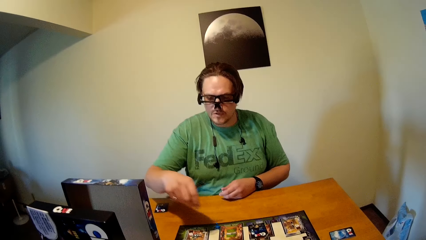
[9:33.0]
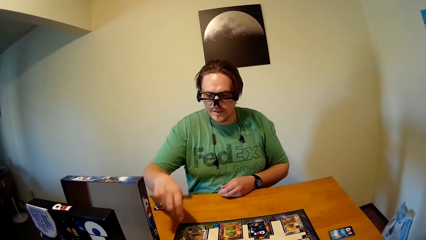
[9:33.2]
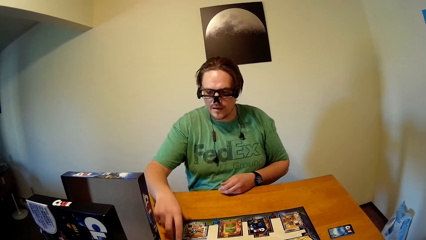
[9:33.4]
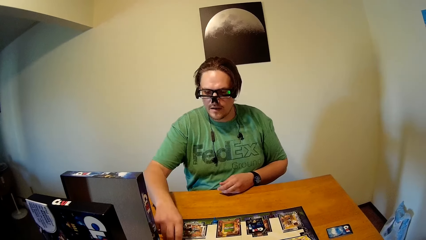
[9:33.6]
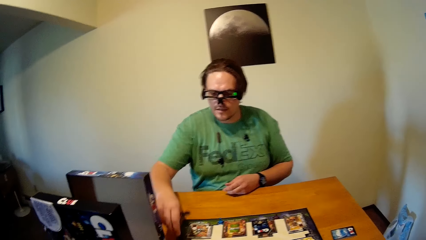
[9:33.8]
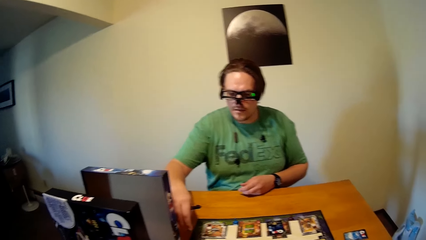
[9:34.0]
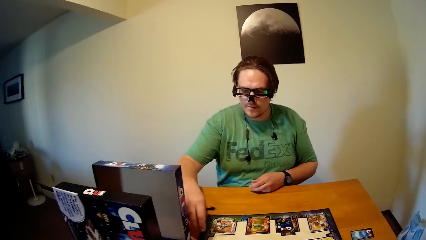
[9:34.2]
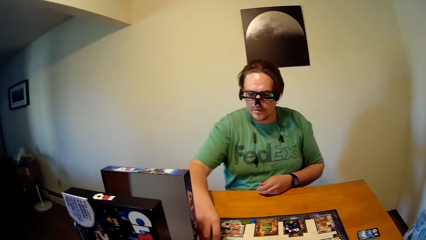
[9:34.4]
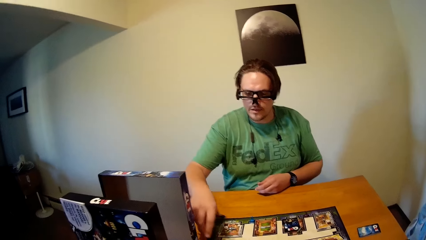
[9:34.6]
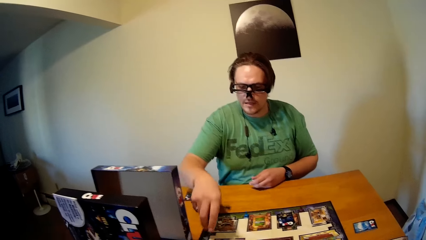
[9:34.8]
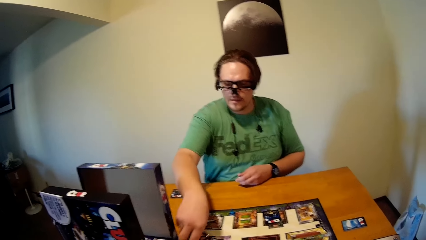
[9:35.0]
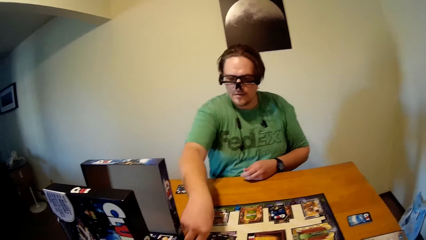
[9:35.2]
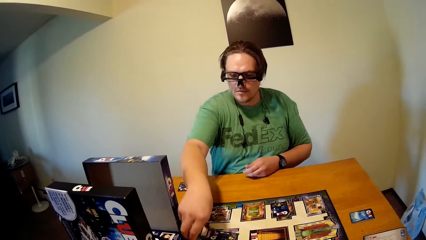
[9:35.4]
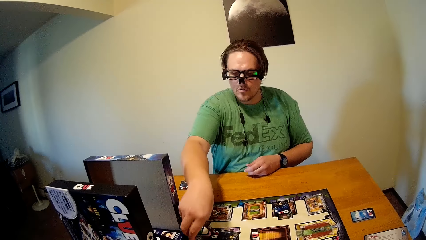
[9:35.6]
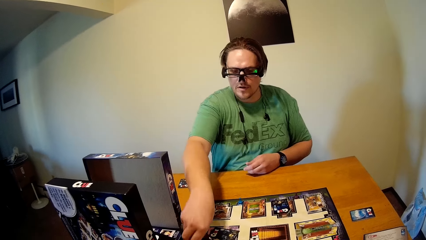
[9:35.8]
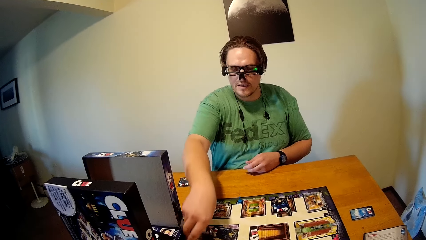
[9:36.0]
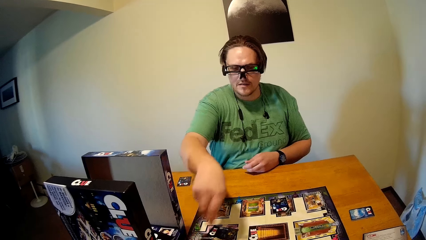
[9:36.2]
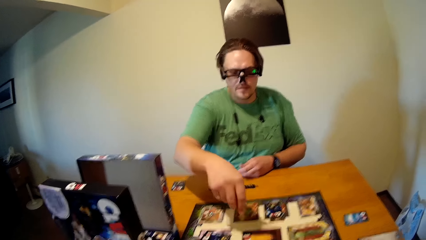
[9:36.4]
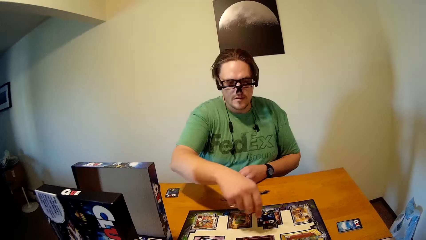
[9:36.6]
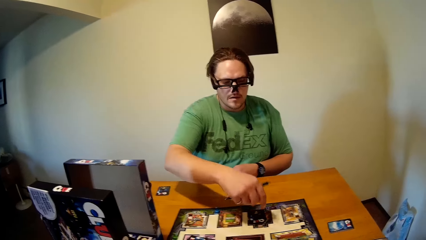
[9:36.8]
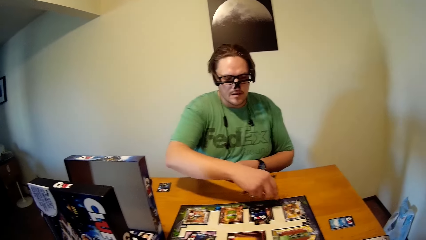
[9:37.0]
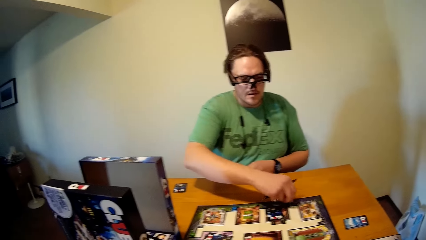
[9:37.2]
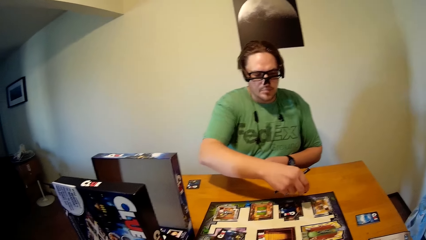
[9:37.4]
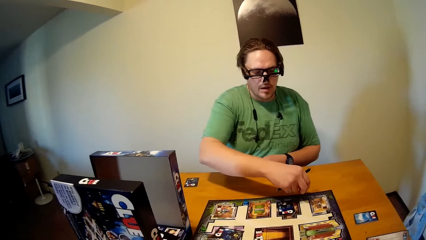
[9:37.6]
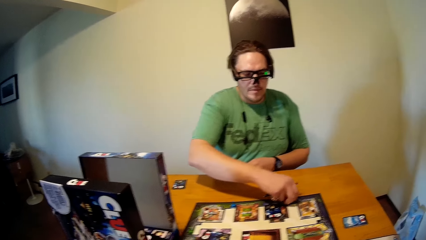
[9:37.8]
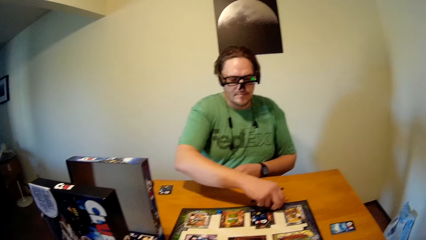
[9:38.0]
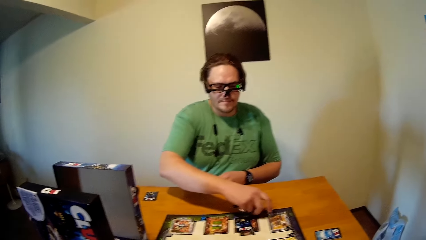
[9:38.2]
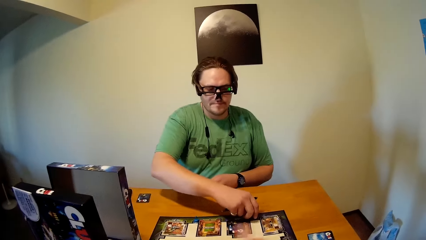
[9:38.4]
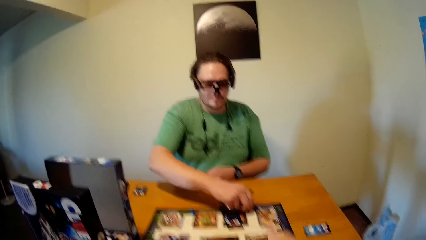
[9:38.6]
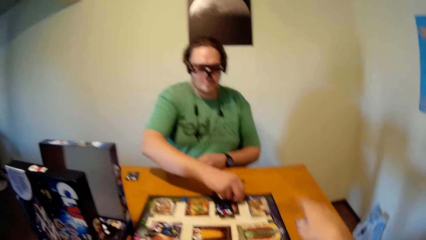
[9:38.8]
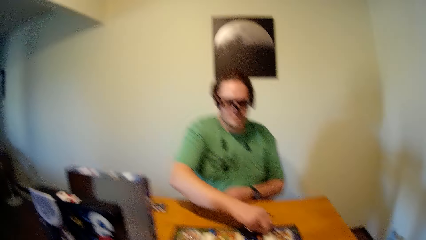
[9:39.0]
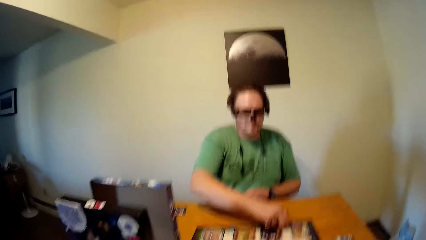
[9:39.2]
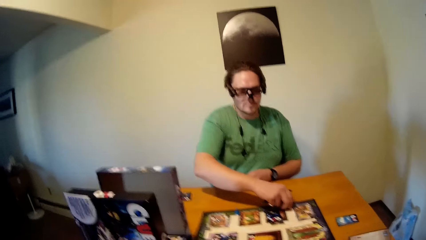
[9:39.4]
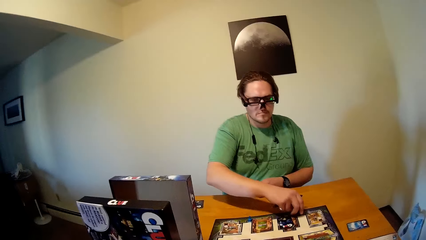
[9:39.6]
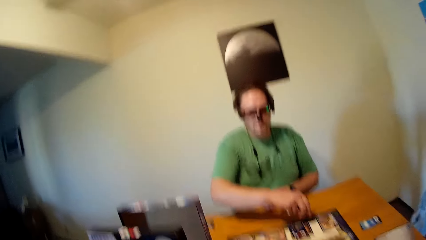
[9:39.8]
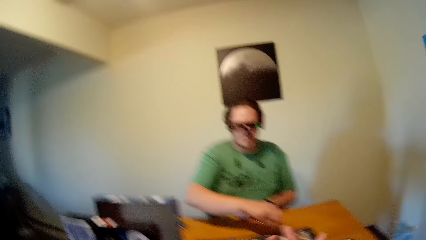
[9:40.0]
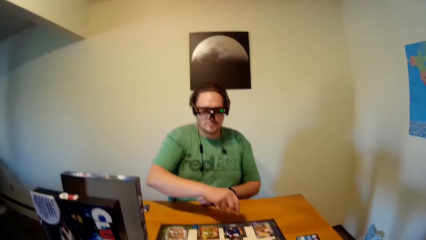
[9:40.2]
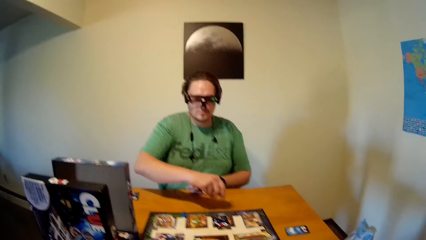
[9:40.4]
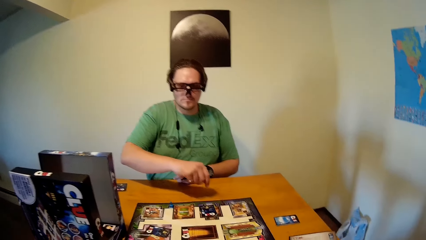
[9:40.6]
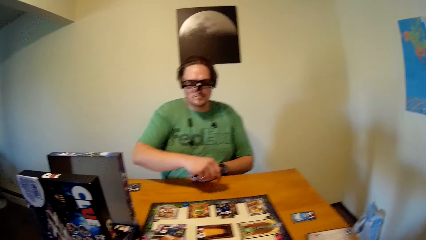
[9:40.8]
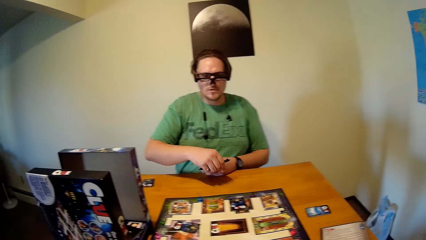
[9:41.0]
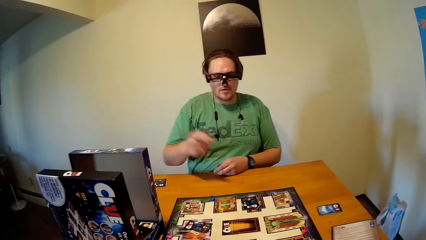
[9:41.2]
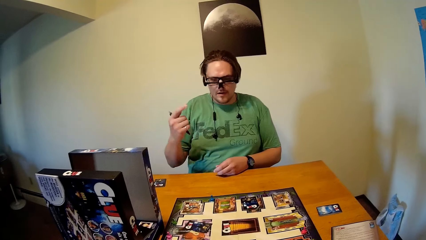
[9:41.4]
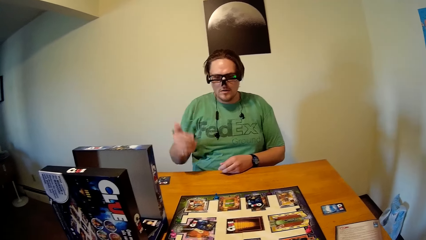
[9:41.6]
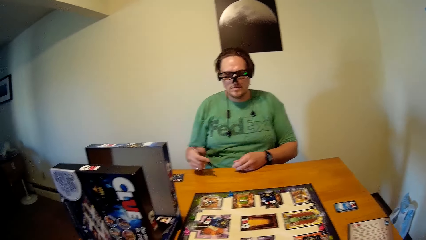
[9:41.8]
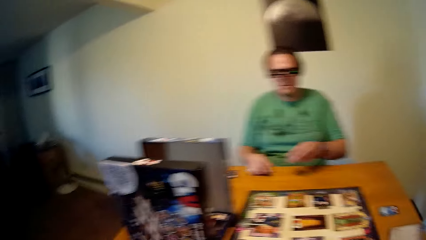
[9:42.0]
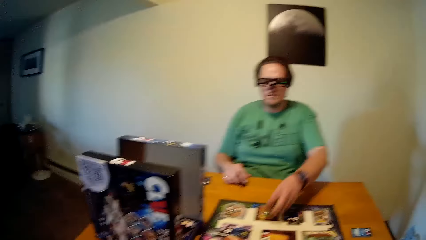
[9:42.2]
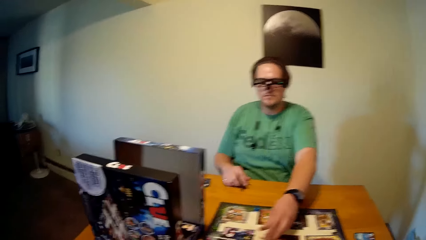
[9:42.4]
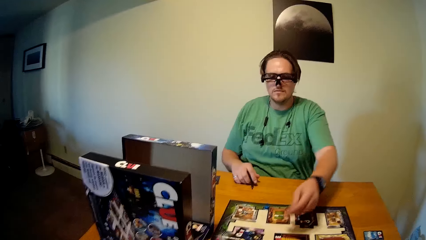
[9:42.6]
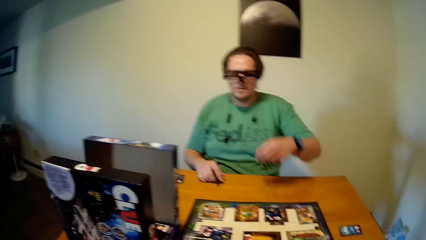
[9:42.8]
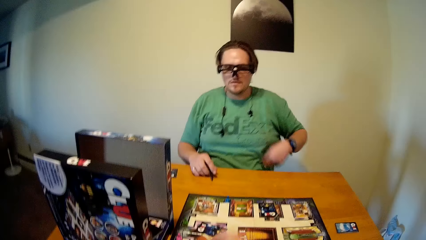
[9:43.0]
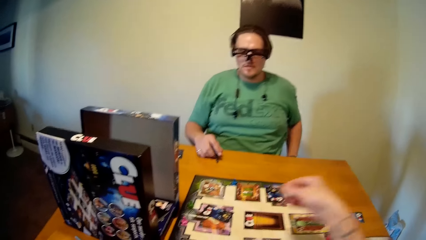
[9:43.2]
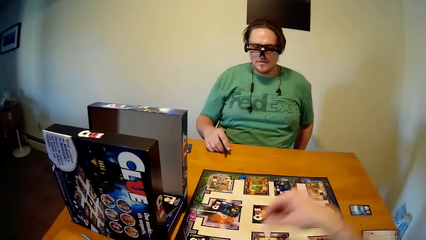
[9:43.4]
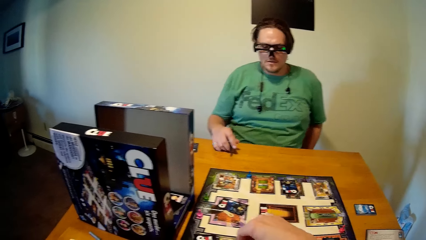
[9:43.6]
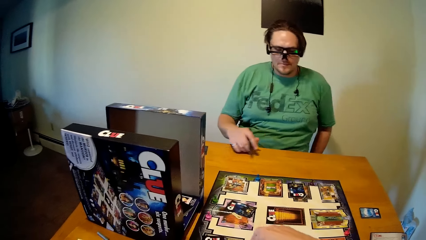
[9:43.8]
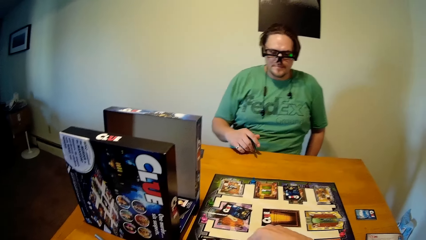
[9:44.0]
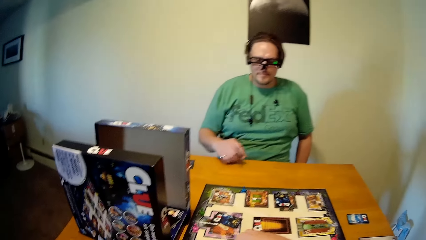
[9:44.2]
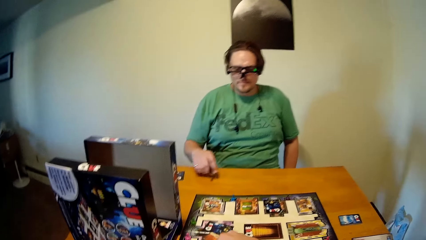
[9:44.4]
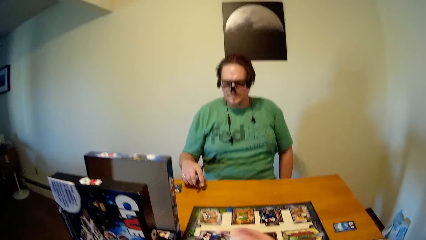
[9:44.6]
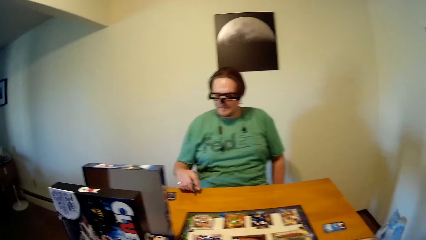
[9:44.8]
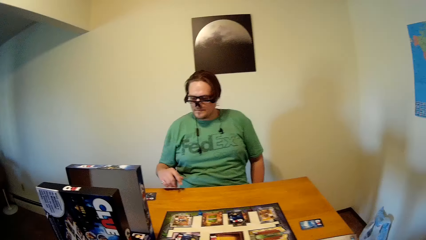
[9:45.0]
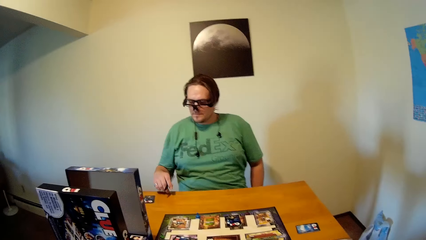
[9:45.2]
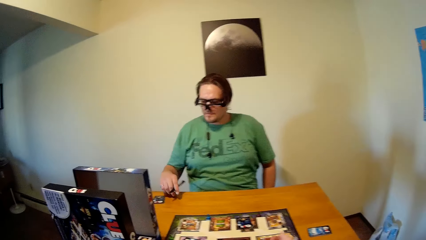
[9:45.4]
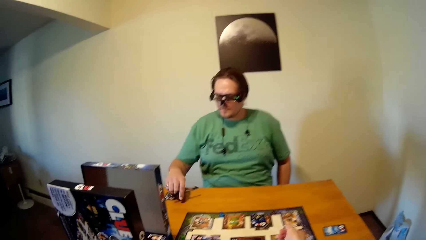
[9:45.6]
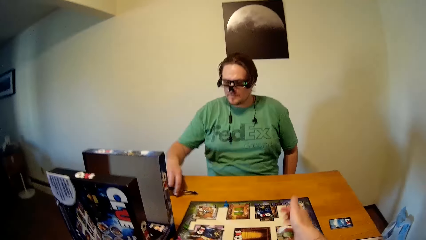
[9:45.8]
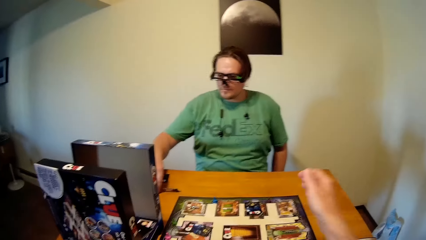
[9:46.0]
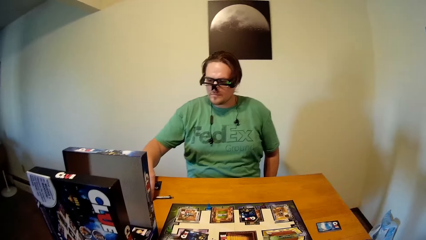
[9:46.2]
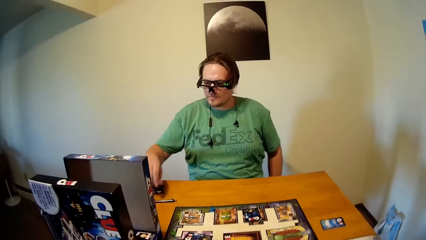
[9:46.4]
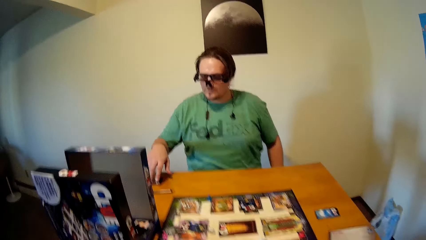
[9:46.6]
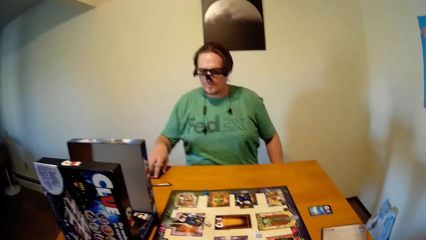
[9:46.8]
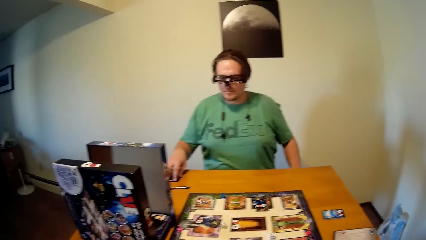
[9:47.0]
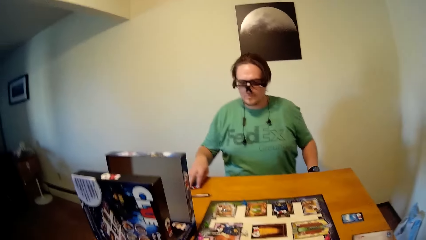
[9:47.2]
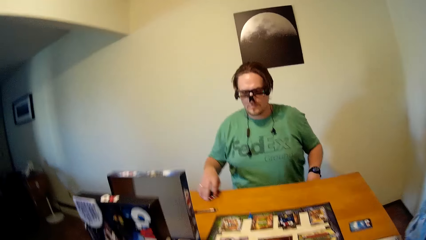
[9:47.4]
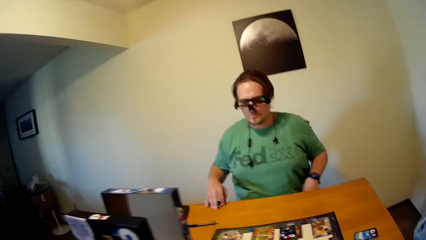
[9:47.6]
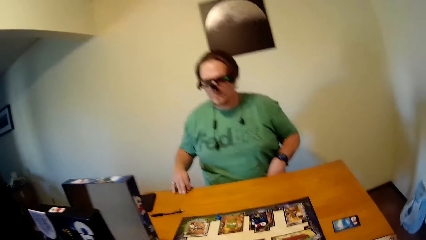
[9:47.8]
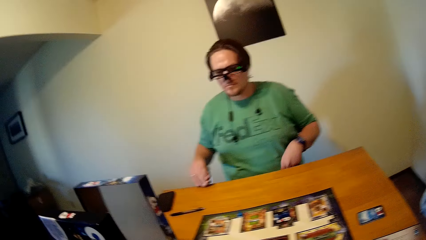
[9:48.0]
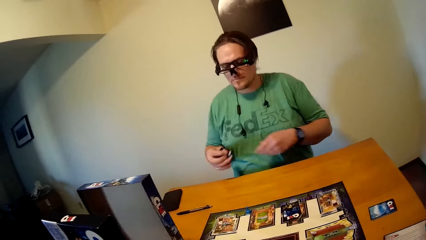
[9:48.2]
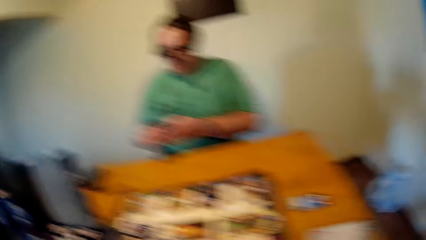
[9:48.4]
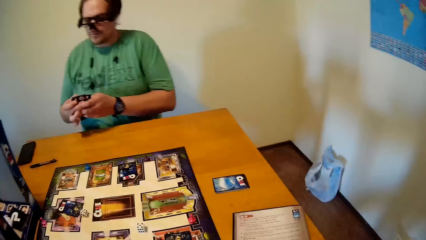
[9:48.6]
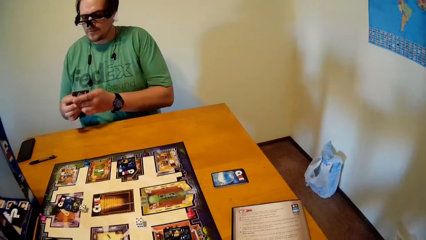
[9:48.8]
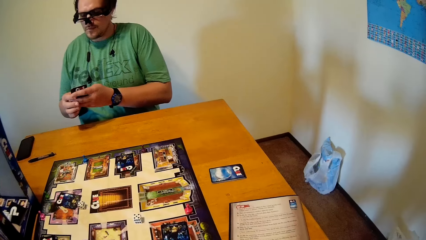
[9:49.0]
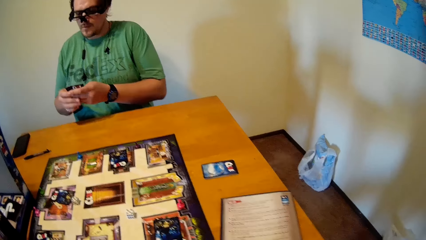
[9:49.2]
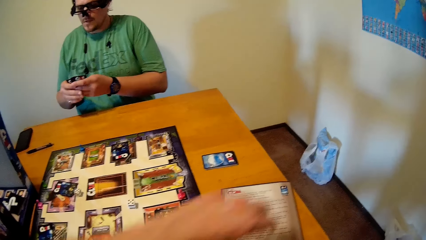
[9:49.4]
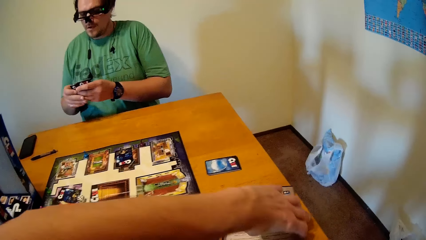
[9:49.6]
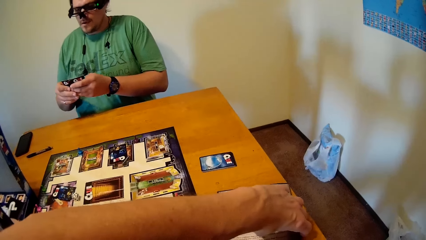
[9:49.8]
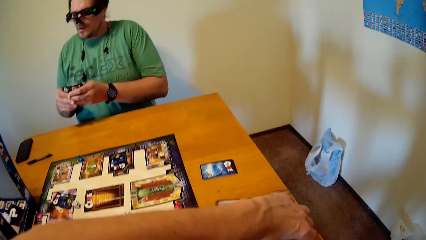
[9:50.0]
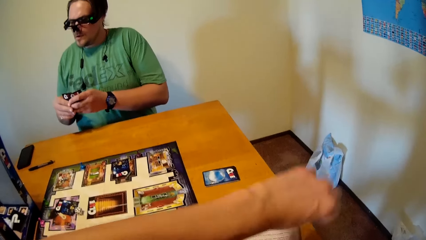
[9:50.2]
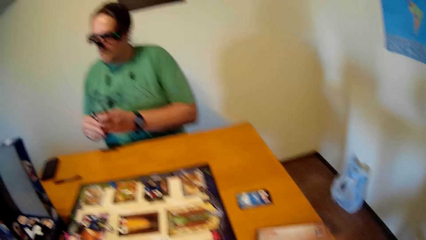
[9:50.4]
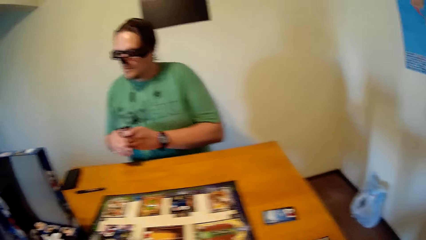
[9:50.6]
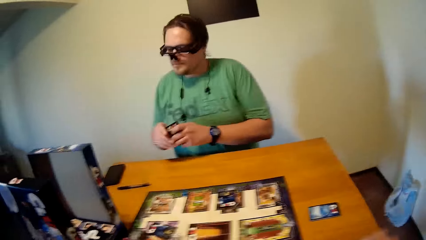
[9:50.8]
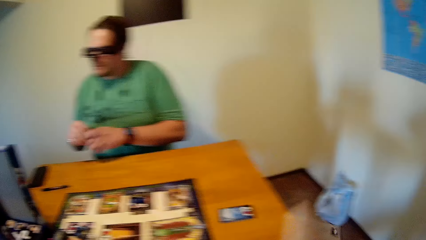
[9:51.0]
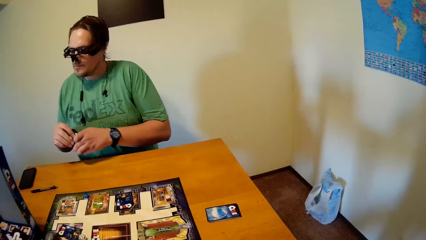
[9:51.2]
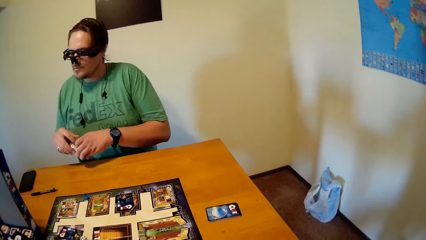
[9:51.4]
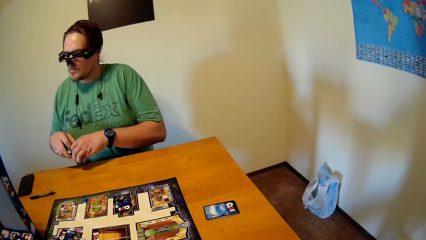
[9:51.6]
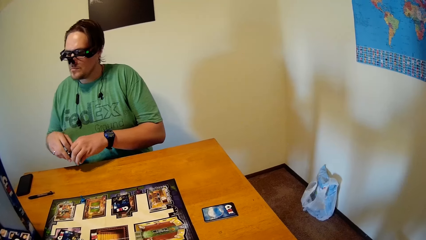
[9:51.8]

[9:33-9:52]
A man touches the board game token. He touches it again. The camera wearer plays the board game on the table with his right hand. He picks up the dice. The man drops the pen in his right hand on the table. The camera wearer rolls the dice. The man picks up the game cards on the table with his right hand.
